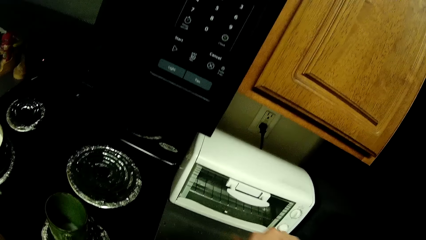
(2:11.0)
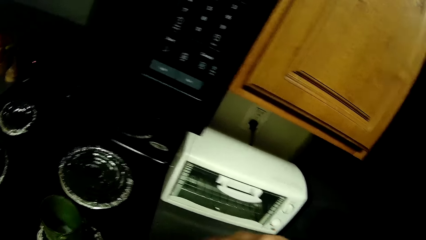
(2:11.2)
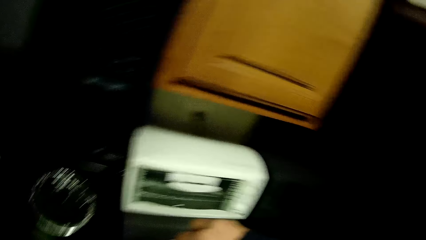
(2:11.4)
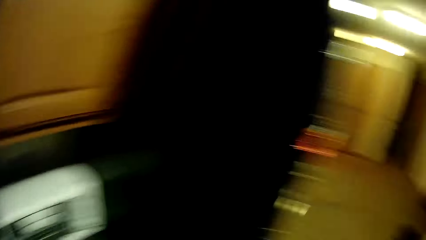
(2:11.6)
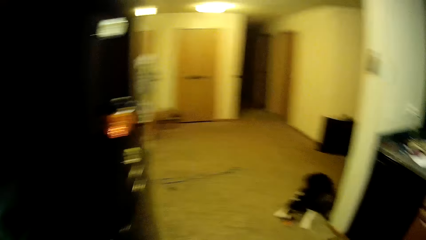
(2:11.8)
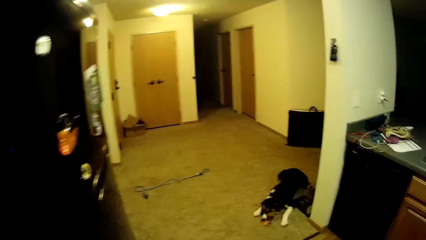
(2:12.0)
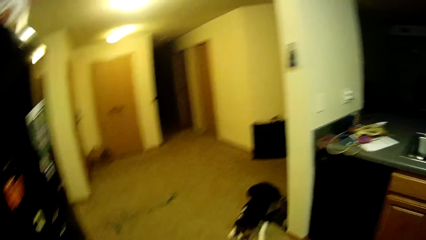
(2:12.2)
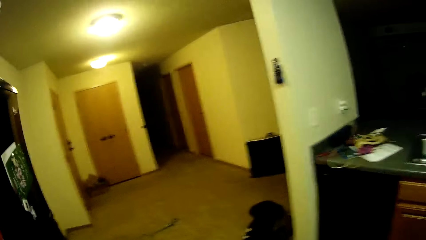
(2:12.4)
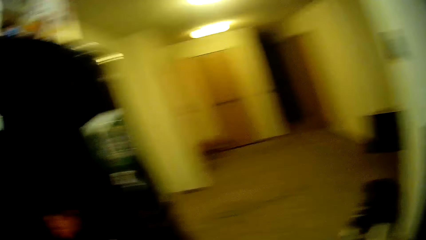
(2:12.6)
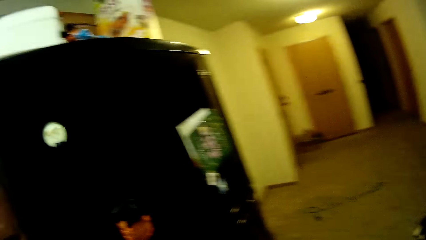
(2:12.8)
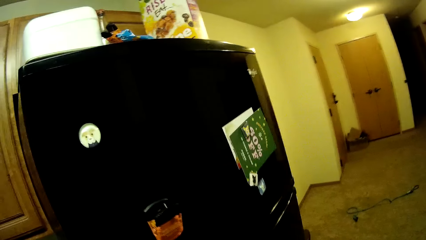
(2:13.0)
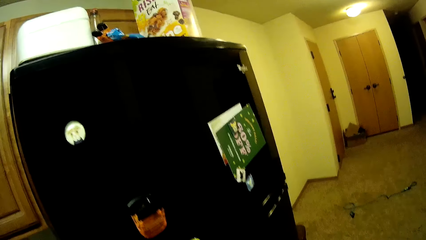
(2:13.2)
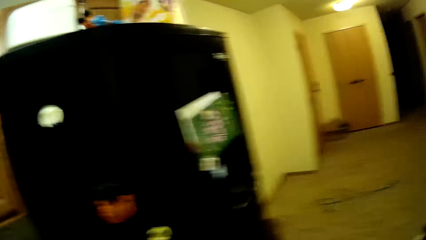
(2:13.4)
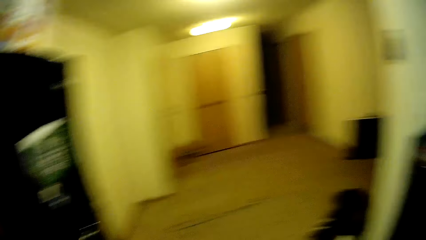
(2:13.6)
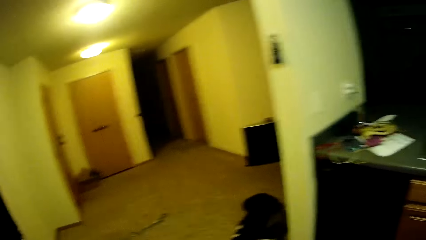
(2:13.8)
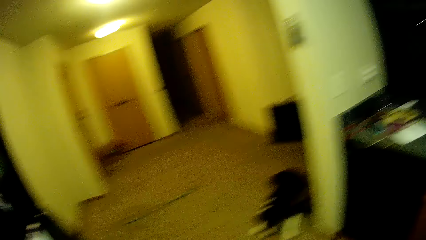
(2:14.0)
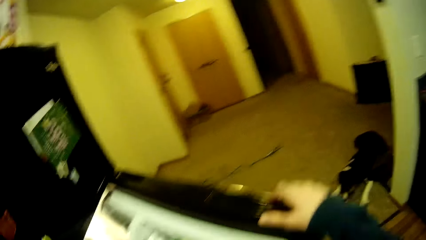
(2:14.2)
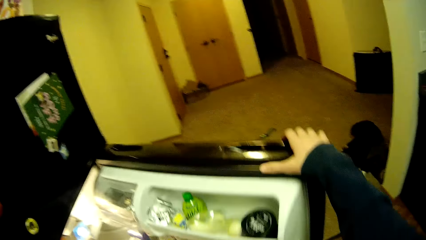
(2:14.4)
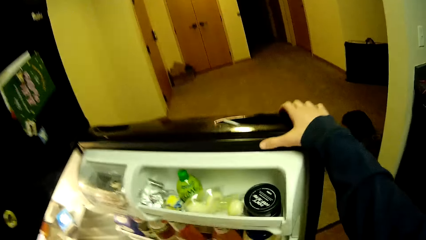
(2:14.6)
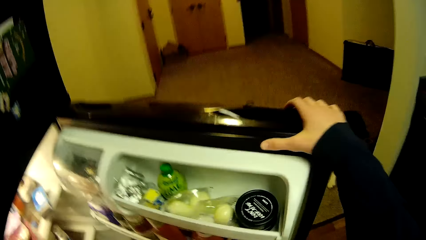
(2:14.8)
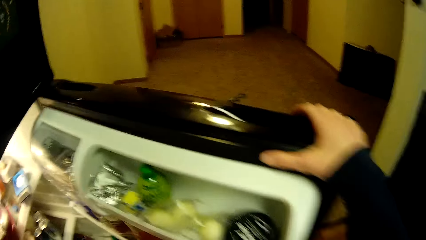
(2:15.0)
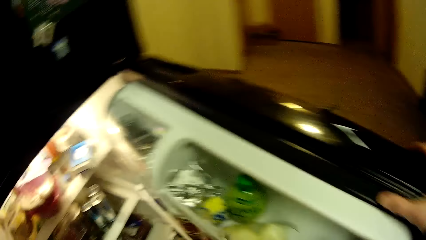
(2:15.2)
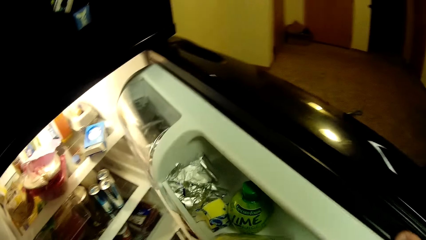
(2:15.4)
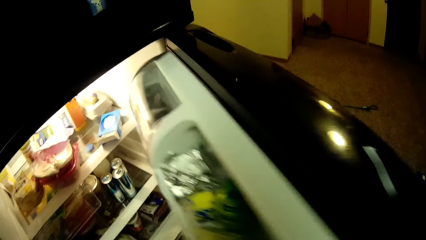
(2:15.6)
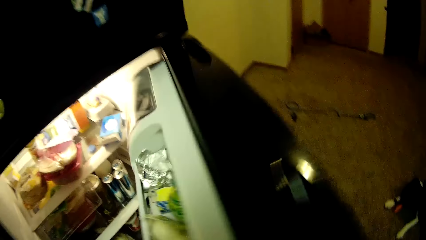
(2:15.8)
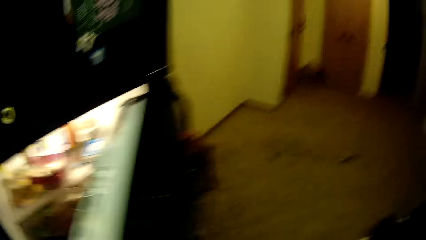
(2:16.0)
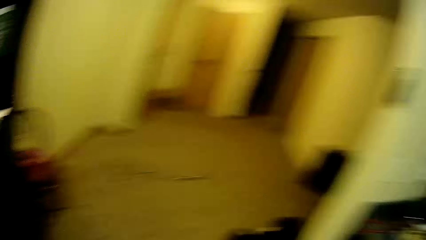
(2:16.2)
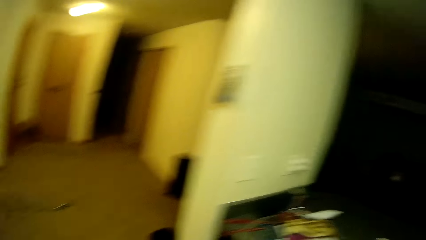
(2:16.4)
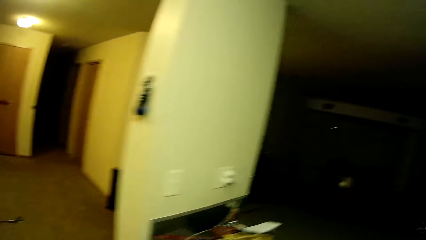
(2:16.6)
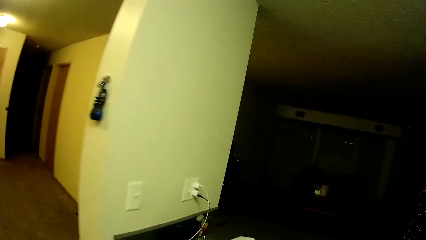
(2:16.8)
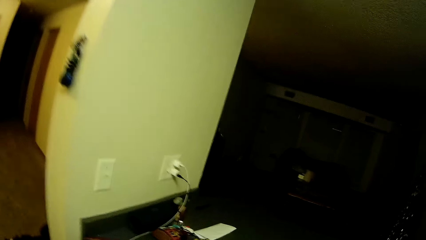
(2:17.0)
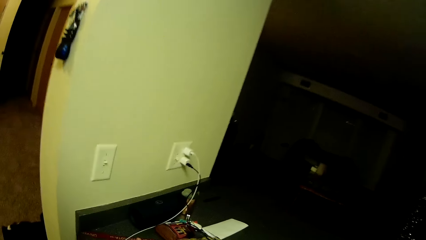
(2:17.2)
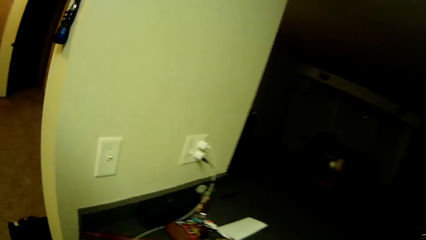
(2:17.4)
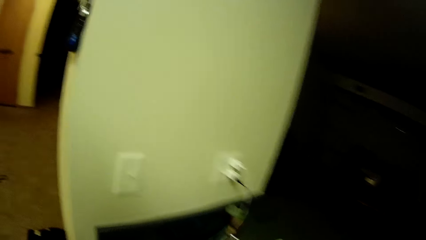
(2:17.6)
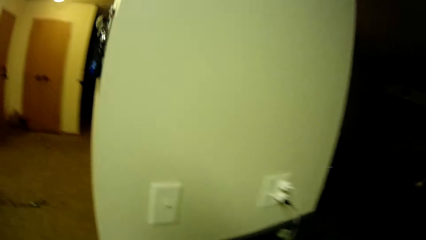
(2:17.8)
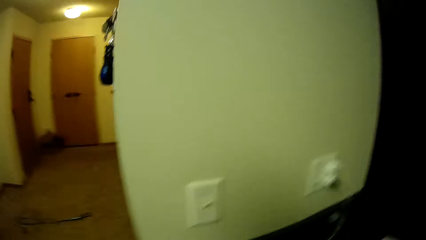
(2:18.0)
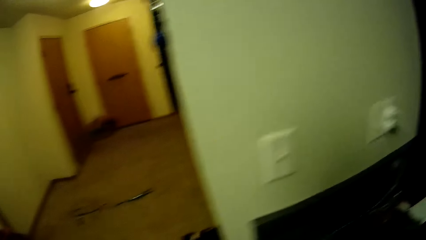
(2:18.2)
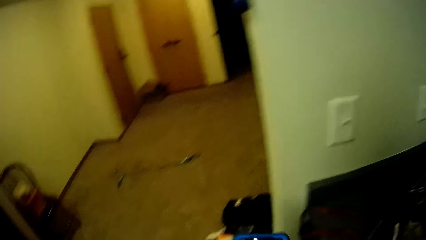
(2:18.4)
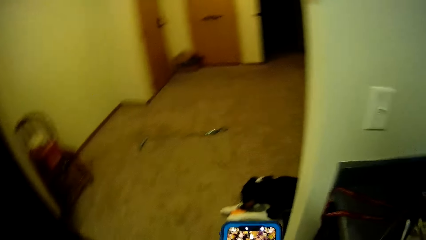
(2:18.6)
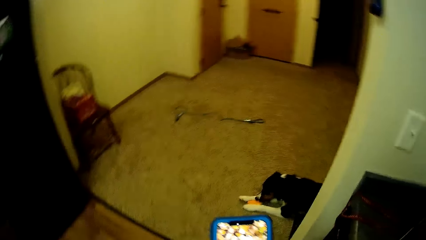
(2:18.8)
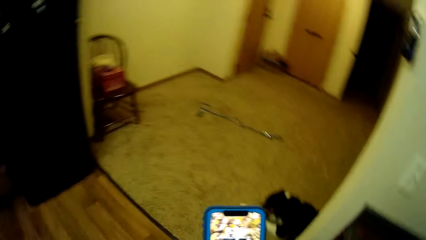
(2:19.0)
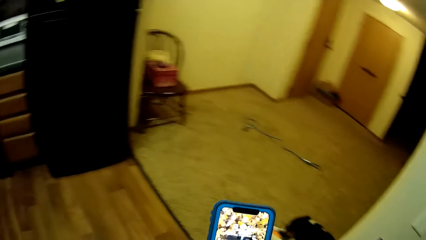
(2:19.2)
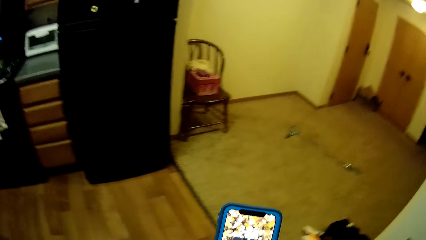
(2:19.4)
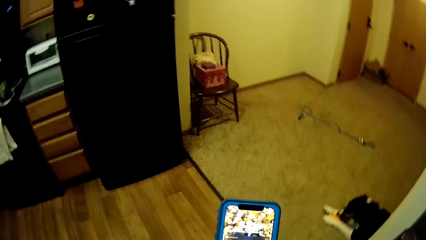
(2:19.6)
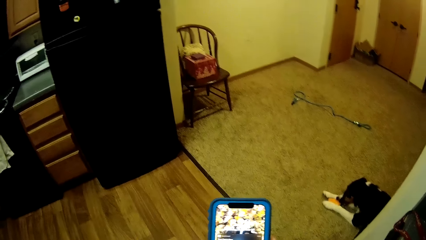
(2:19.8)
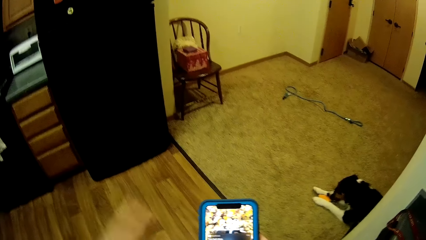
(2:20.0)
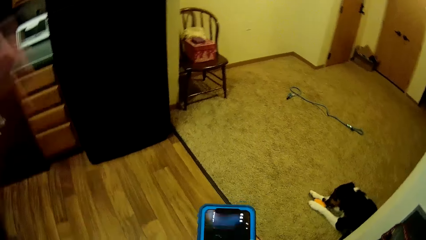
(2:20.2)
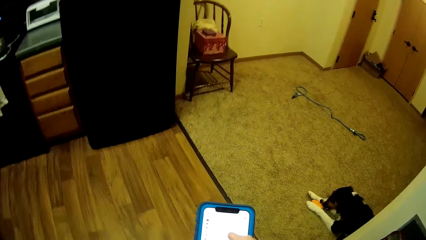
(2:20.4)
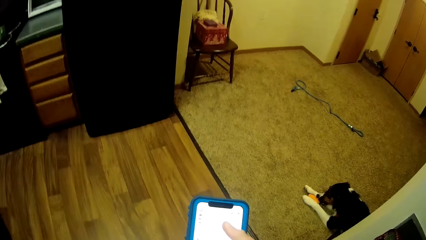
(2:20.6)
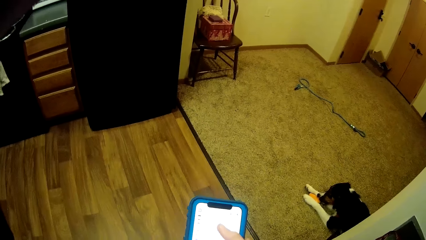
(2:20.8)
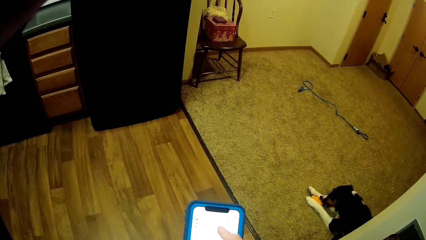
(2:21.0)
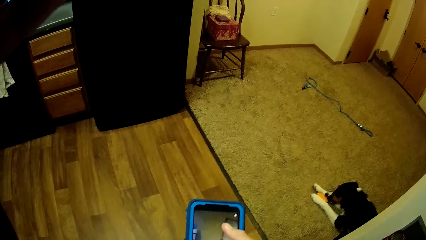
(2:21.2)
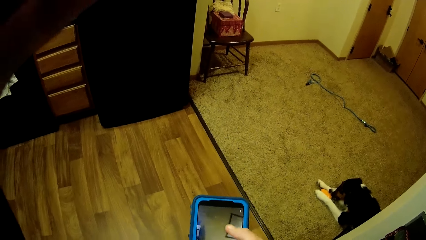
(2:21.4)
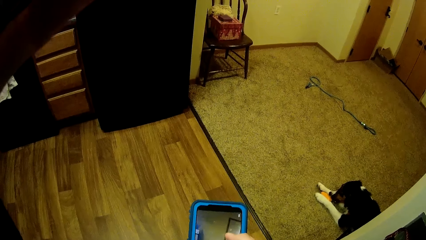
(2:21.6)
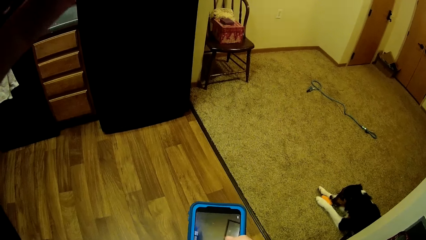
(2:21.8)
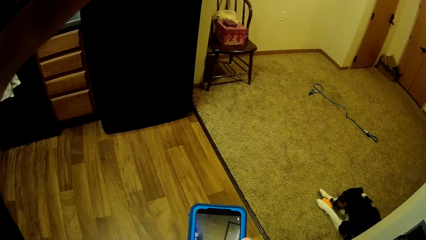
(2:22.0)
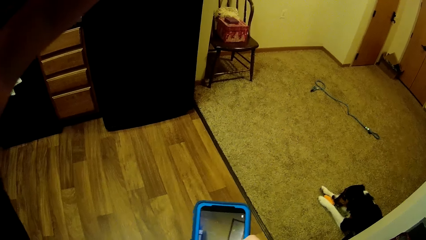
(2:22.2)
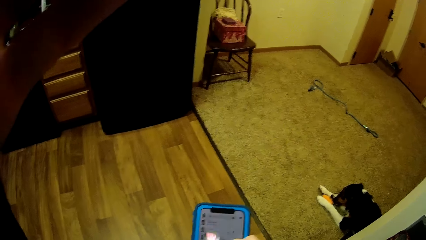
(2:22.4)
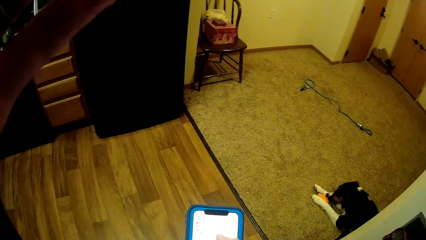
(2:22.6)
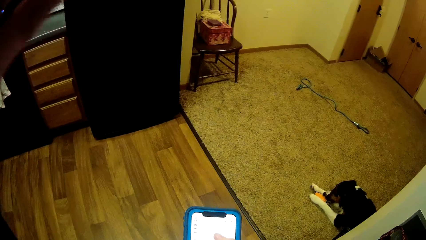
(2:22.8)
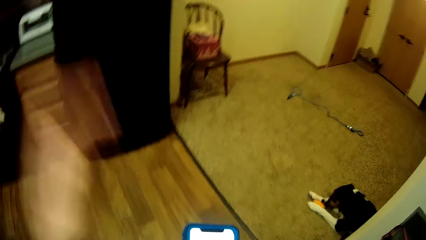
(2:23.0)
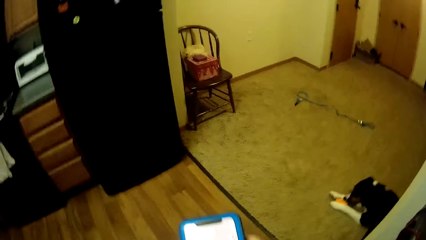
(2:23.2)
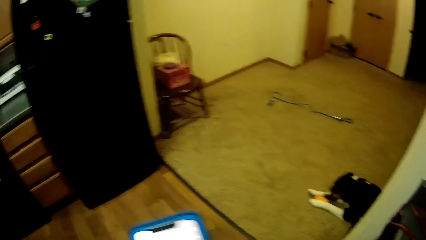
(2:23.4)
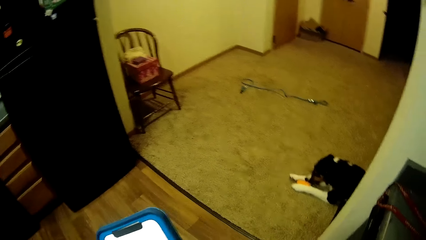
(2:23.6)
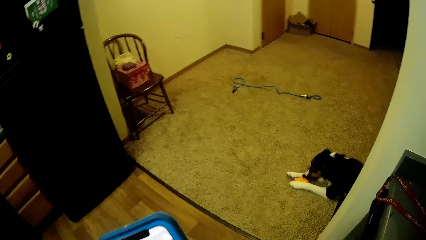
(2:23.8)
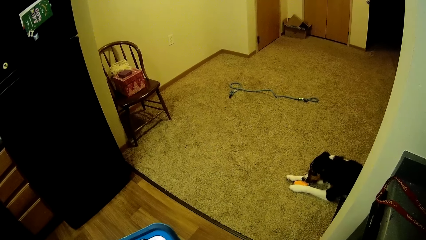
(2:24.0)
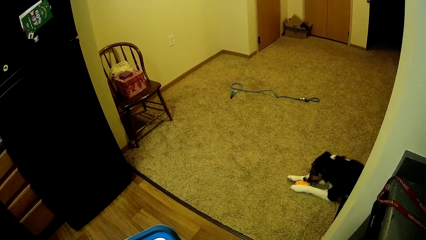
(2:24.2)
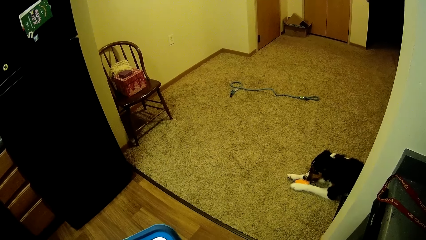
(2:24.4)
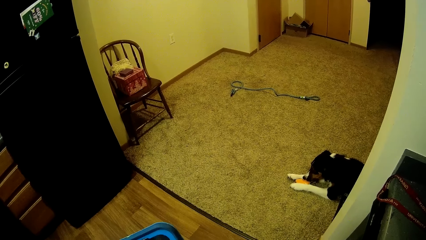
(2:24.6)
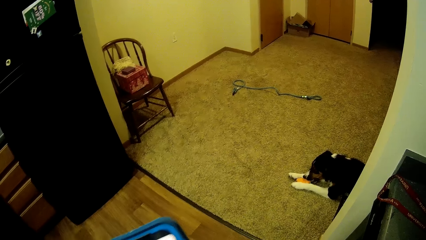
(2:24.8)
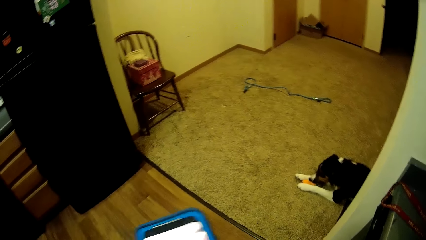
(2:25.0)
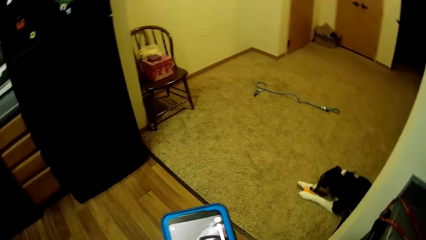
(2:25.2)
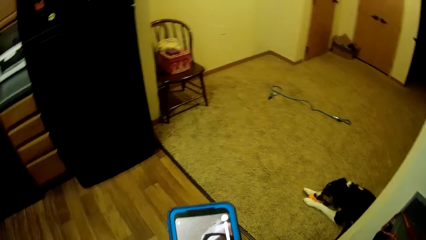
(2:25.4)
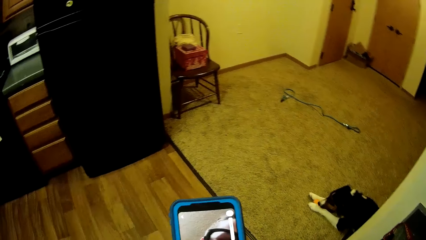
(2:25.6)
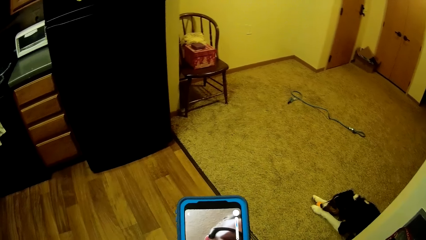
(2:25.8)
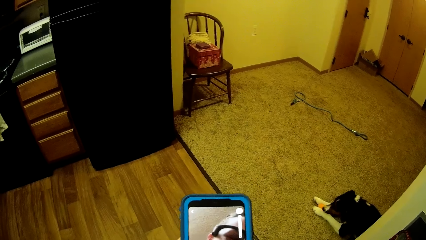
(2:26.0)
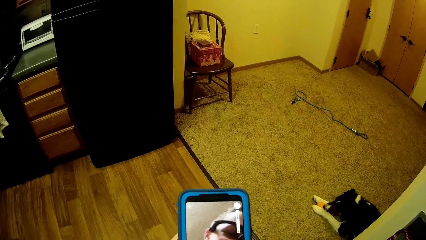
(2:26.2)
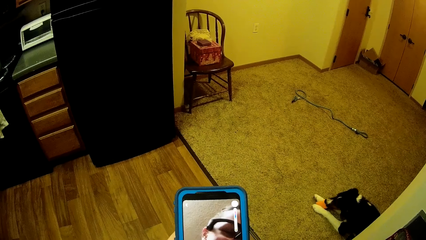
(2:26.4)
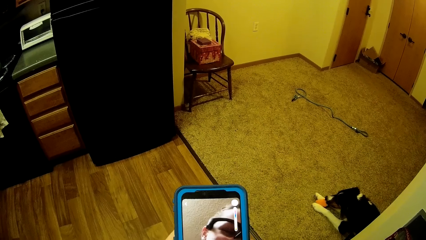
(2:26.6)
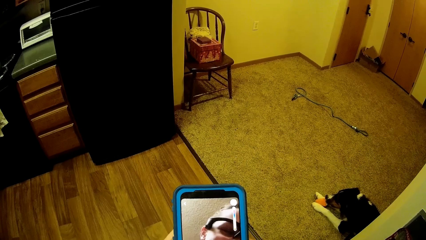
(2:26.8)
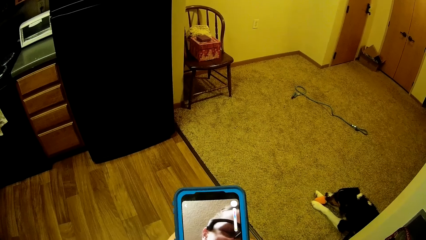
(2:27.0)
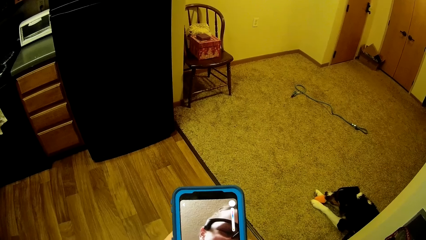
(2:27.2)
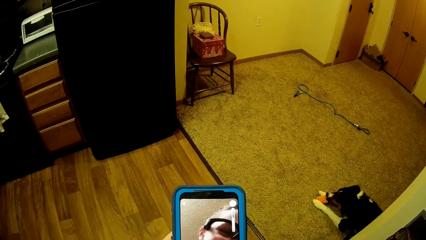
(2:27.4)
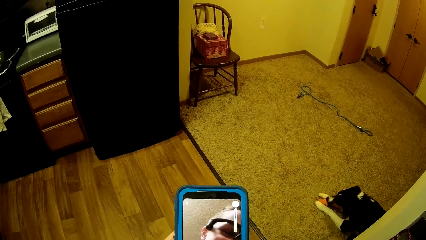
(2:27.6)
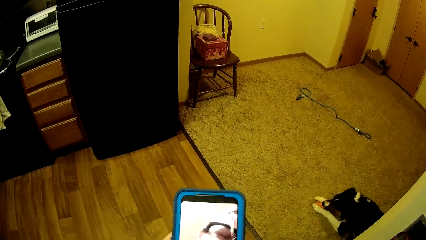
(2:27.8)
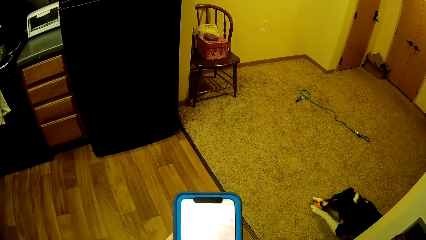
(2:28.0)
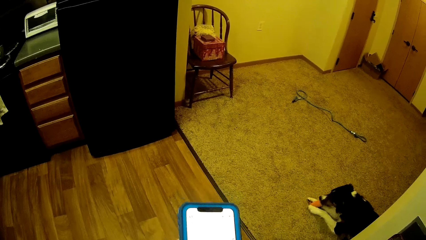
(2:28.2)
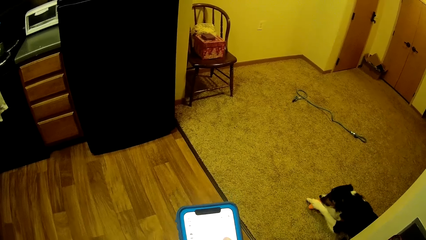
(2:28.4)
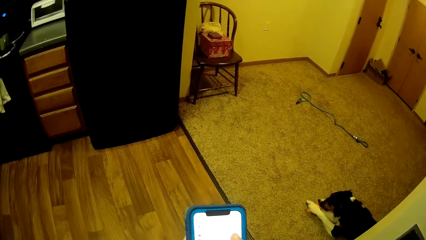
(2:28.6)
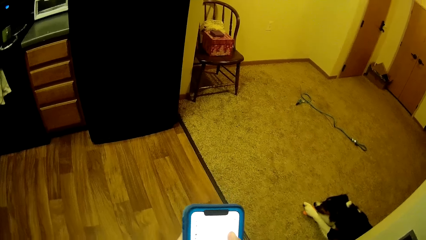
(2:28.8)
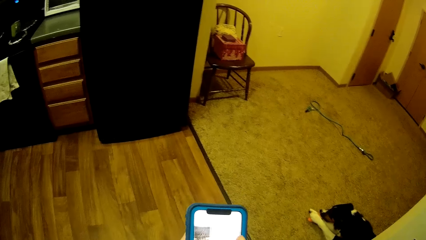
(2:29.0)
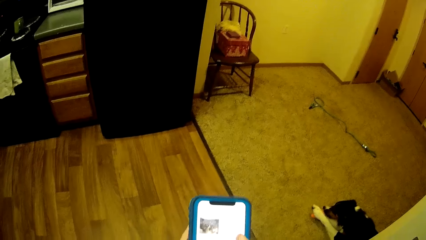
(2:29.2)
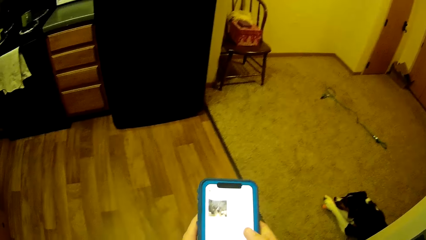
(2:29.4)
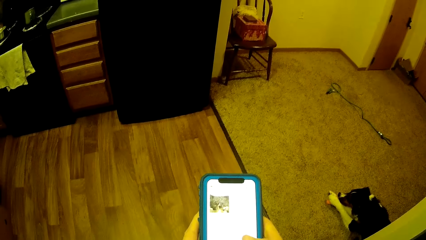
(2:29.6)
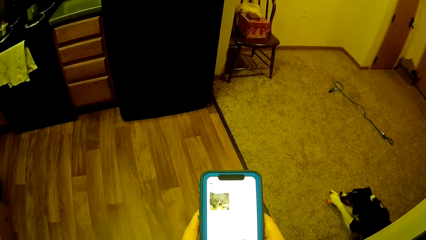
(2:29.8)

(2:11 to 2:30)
The camera wearer closes the bottle of milk. He opens the fridge door, puts the bottle of milk in the fridge, and closes the fridge door. He walks across the kitchen. He presses his phone. He picks up the phone and looks at the phone. He adjusts the camera. He presses his phone.
